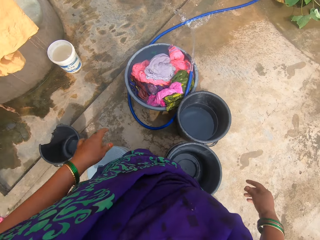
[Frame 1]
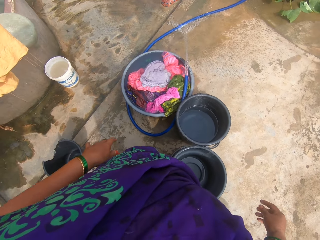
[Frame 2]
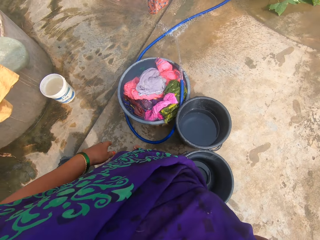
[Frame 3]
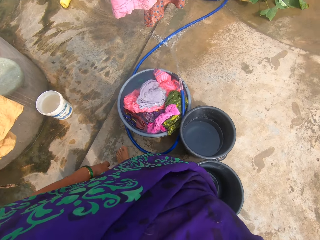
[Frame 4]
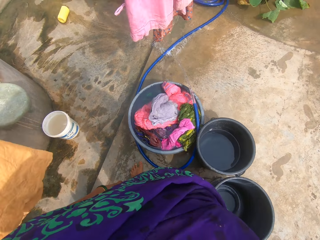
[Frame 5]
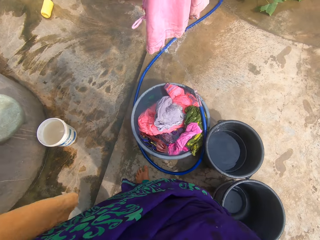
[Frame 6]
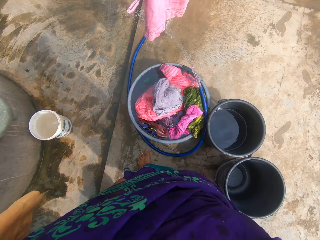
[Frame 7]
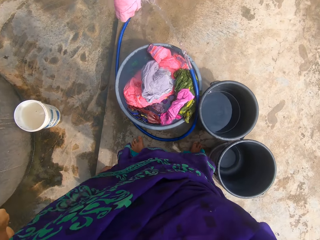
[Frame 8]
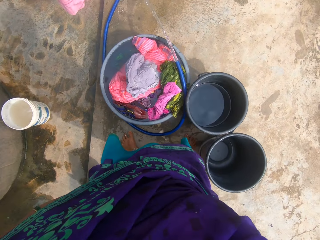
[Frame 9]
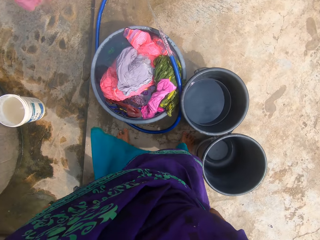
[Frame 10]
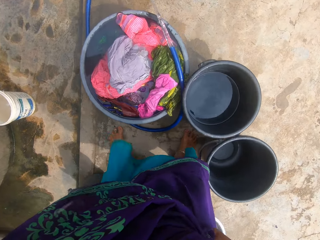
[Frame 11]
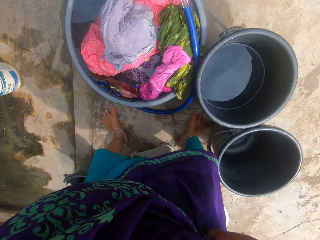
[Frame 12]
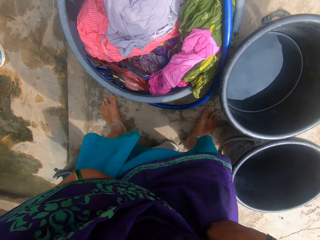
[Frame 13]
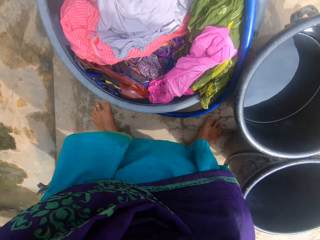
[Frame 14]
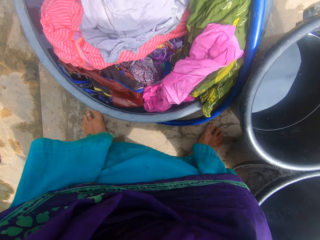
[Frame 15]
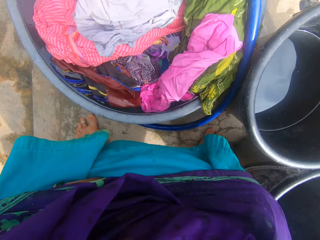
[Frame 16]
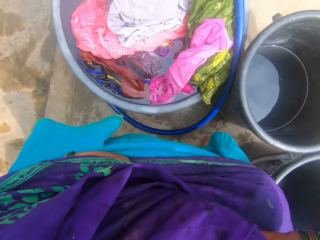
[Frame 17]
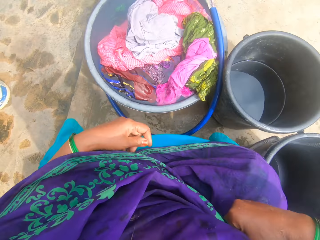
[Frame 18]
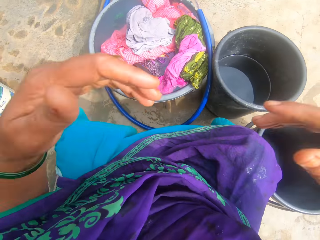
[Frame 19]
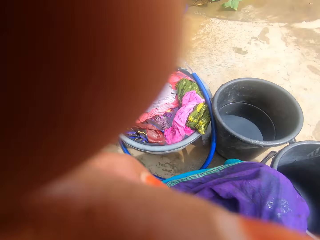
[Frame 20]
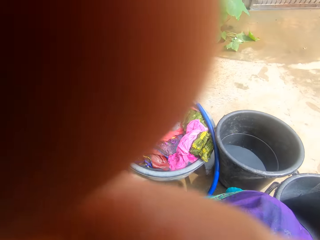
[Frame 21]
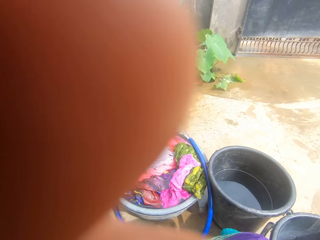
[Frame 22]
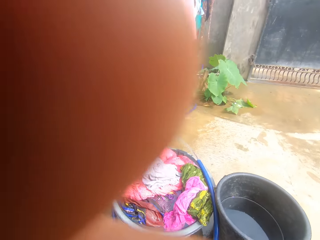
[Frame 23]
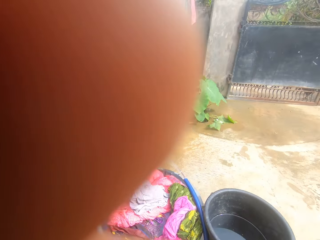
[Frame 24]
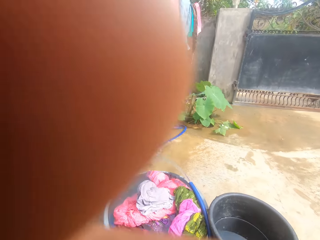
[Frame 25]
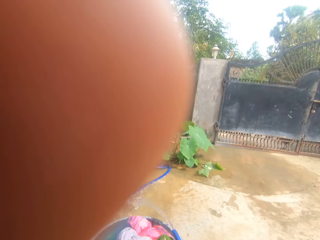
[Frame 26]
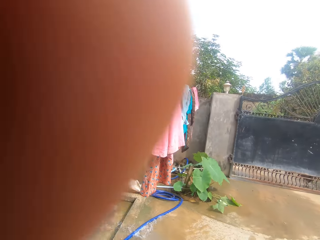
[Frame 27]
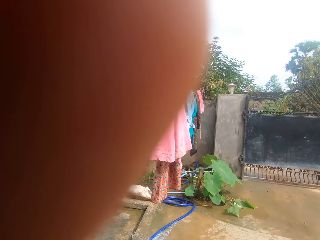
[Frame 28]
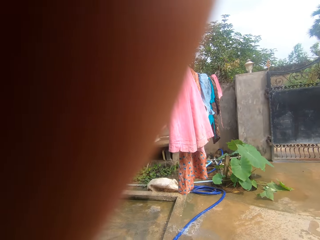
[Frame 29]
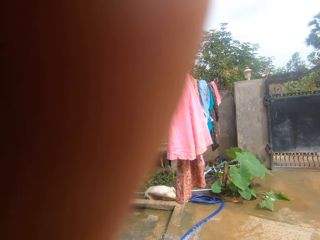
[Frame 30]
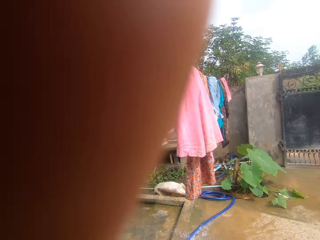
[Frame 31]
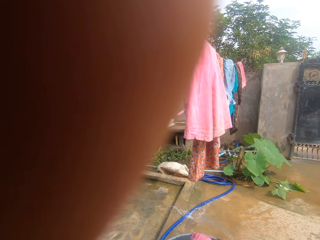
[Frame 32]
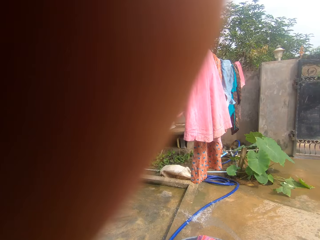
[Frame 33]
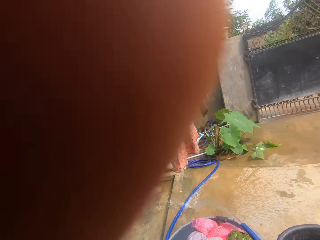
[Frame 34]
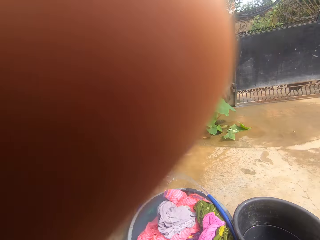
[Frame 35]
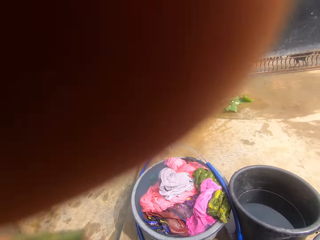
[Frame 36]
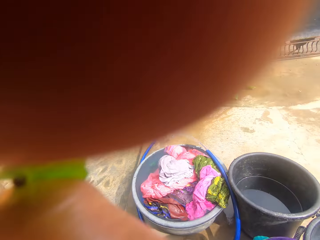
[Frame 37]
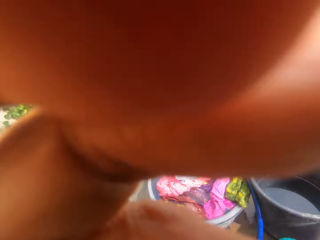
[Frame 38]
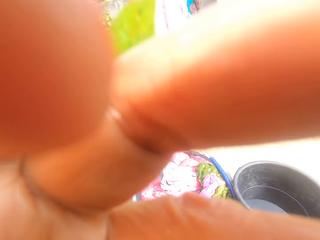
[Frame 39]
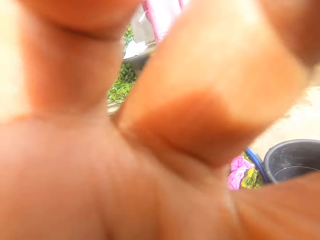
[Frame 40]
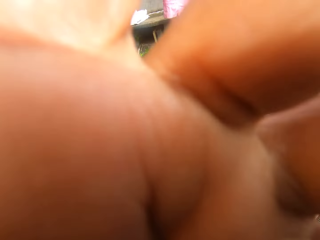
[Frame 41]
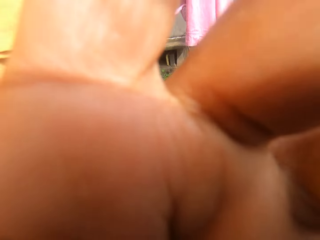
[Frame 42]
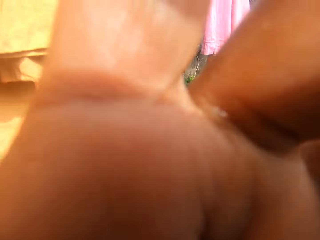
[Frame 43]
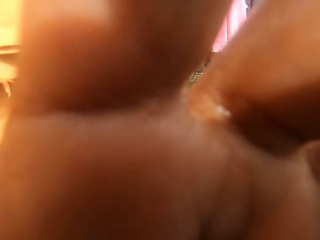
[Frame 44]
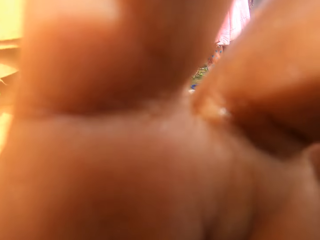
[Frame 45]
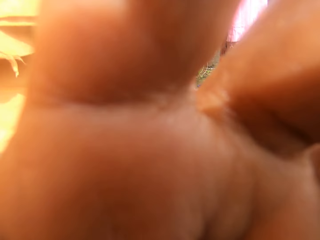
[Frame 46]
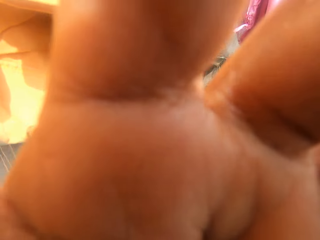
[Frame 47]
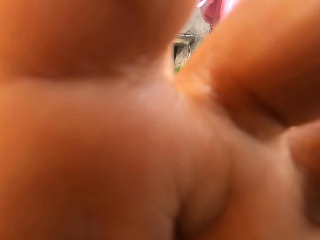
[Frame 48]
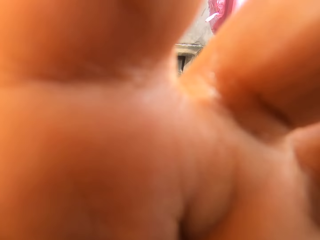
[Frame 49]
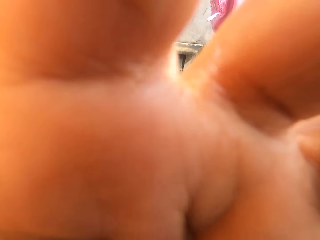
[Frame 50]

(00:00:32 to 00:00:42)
The camera wearer drops her hands. She sits on a washing bucket. She lifts her hands to the camera. She adjusts the camera on her head.

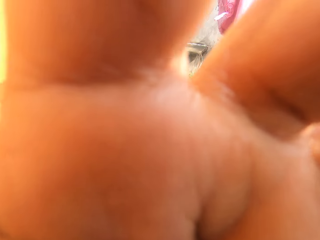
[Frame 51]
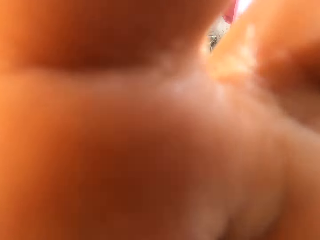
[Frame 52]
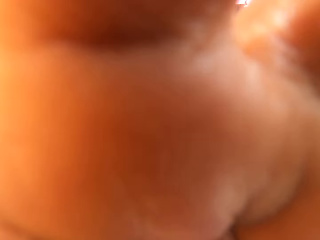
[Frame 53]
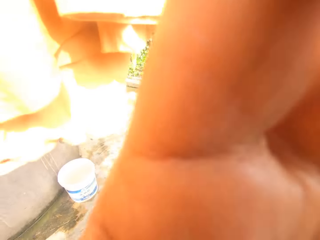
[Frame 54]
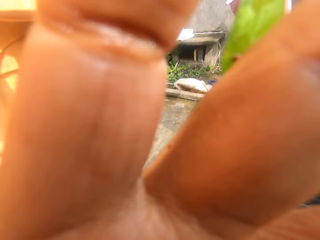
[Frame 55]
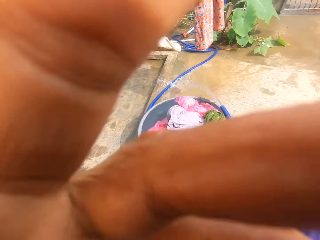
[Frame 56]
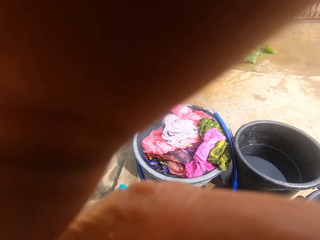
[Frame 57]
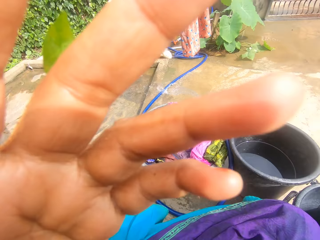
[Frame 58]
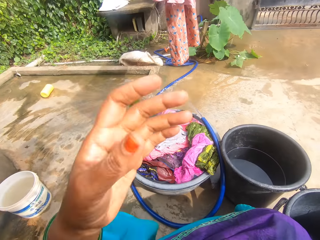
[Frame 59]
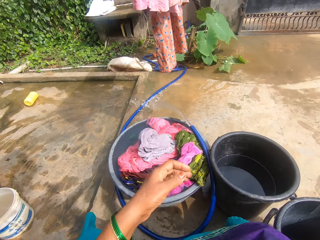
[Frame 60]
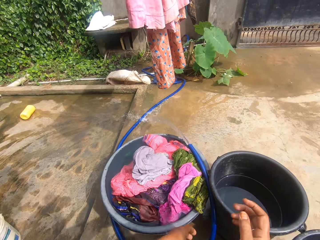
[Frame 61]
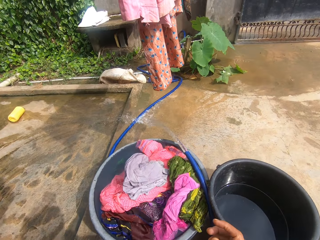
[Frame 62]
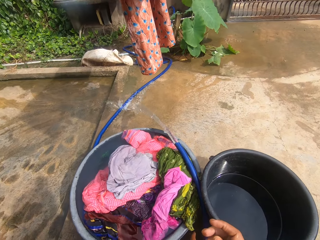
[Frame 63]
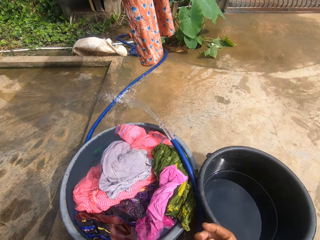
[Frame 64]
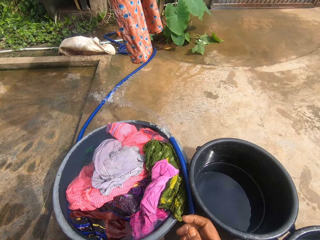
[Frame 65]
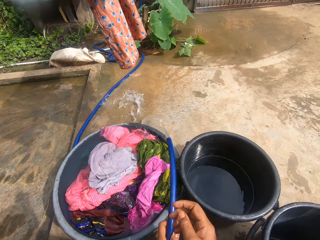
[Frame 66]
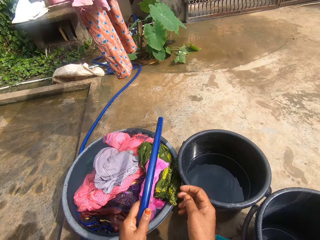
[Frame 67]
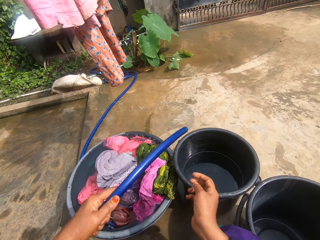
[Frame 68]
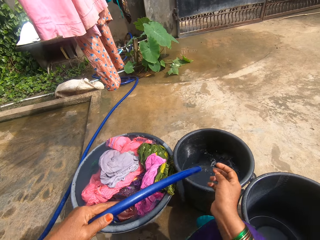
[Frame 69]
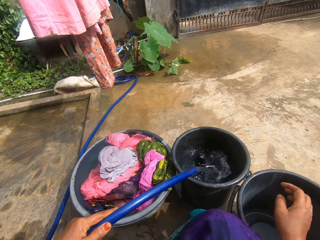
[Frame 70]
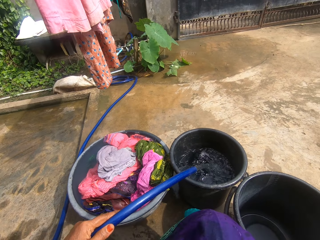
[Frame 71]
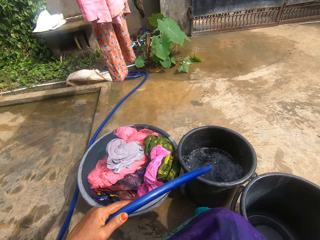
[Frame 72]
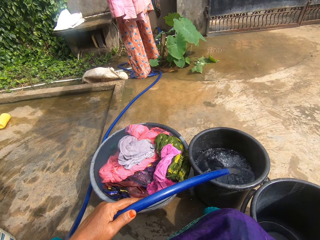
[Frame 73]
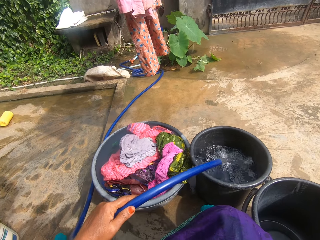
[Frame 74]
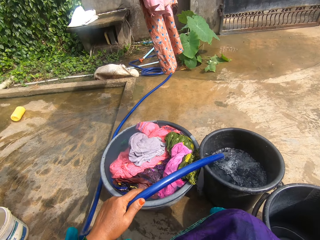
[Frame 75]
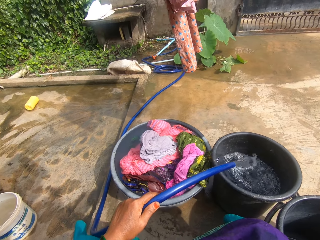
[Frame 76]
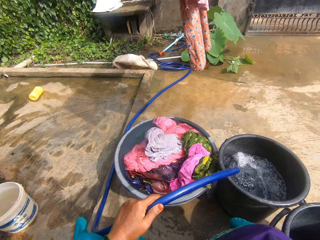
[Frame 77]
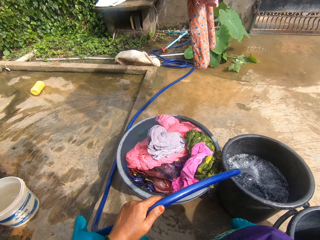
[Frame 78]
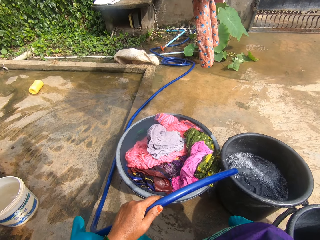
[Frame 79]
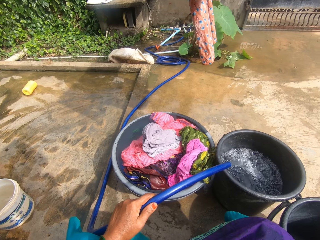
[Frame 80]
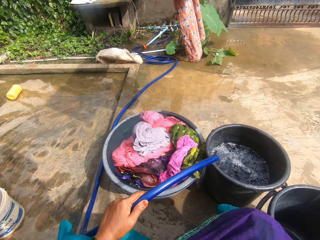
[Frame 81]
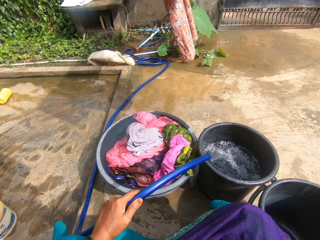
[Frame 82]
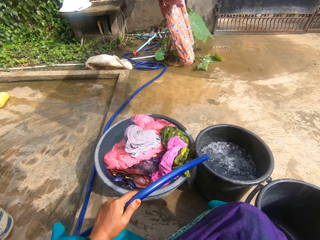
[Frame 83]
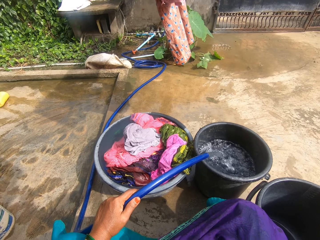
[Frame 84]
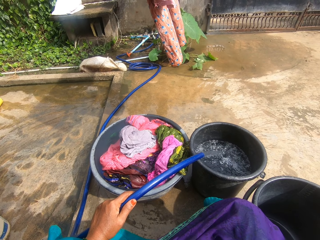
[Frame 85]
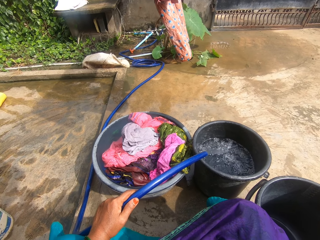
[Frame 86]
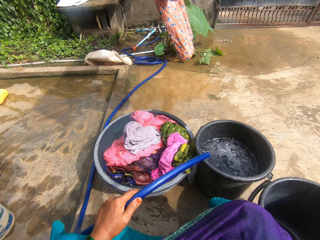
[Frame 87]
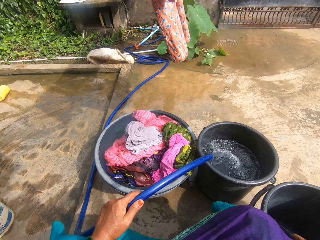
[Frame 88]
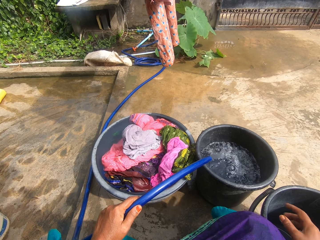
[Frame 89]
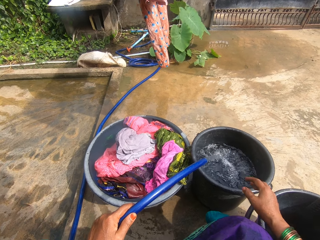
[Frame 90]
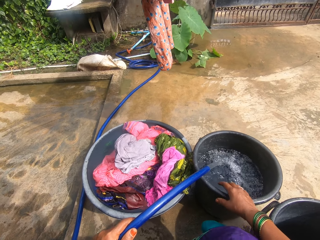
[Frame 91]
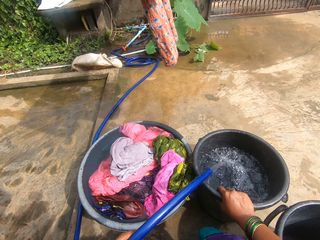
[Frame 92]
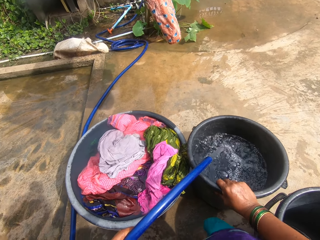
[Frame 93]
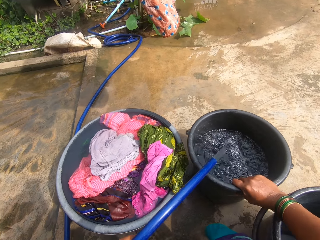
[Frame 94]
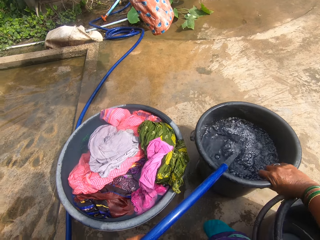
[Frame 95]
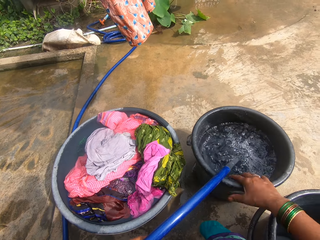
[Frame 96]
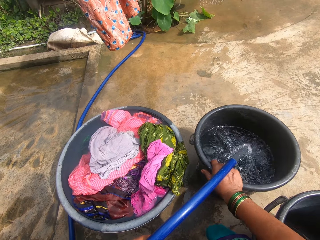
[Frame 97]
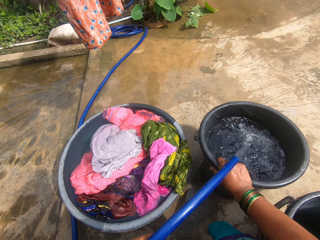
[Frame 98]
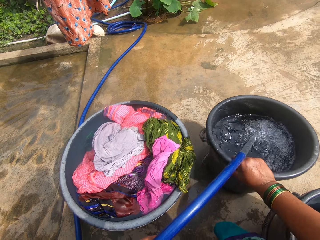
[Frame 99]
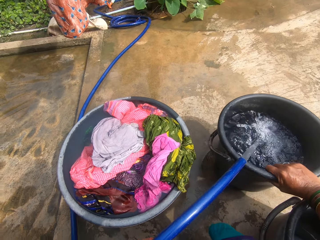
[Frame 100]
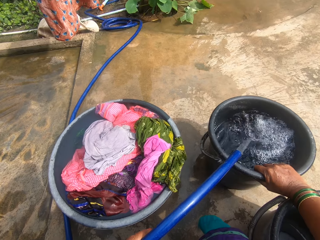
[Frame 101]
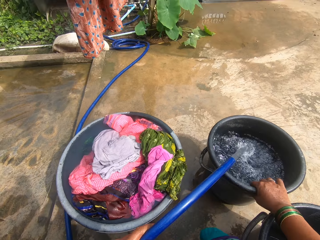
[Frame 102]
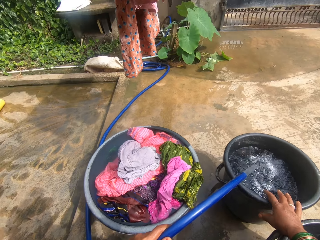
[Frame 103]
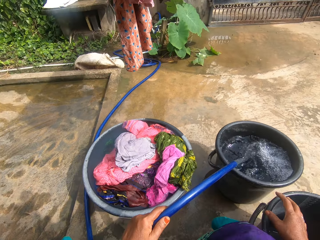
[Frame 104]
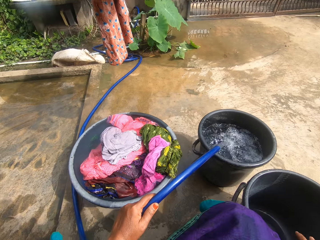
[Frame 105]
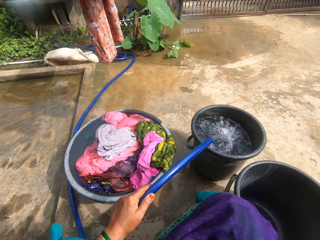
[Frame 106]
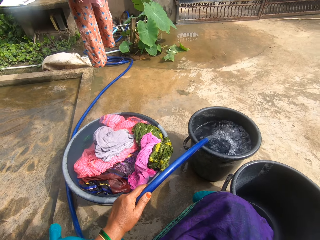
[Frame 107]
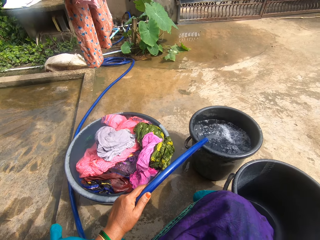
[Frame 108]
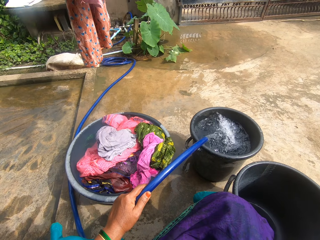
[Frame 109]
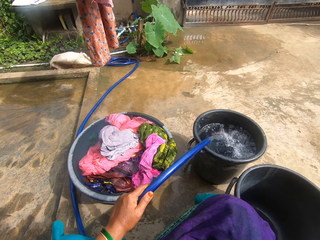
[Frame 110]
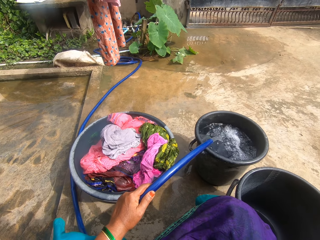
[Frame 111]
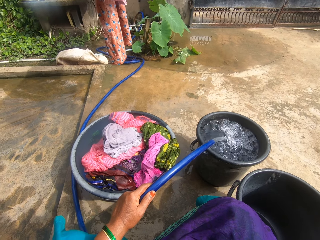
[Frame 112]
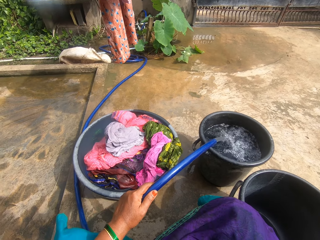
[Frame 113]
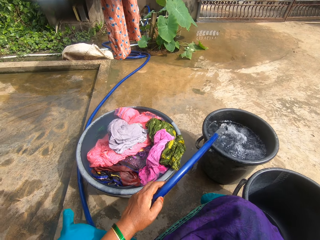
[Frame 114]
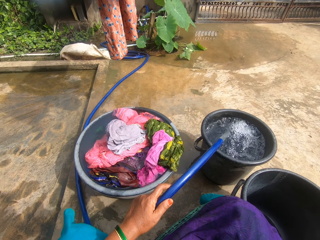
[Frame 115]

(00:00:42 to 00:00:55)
The camera wearer drops the hands from the camera. They take the water pipe on the floor. They put water from the water pipe in a bucket. They stretch a hand to the bucket. They shift the bucket on the floor. They move the hand from the bucket. They put water in the bucket.
